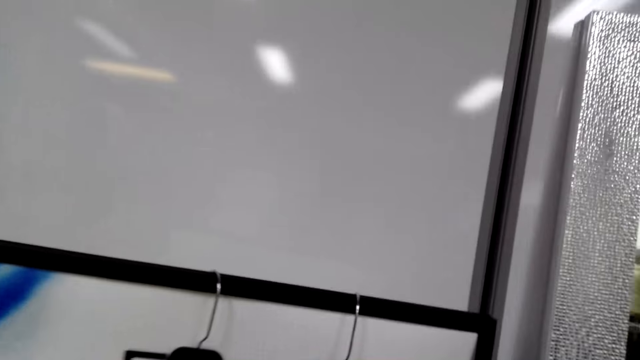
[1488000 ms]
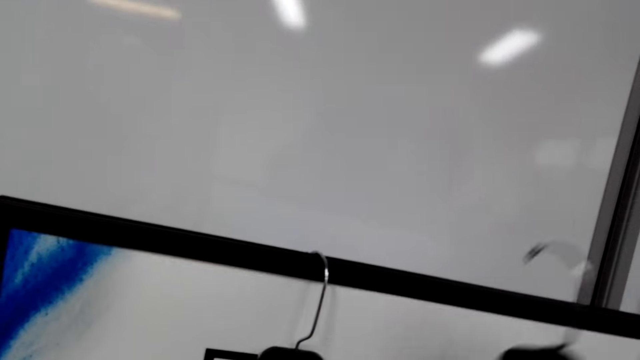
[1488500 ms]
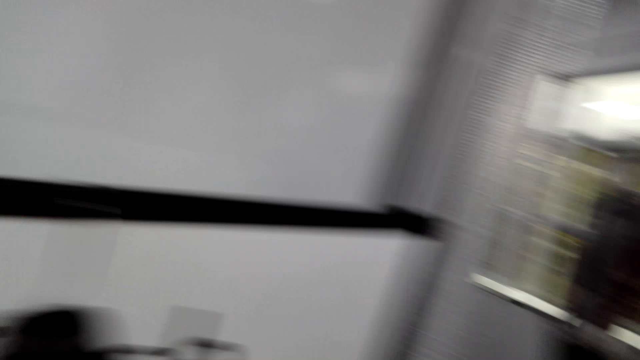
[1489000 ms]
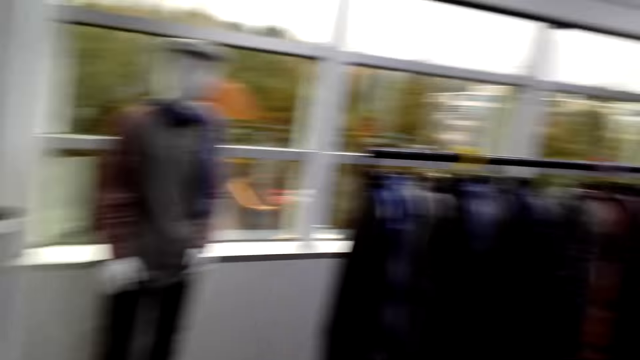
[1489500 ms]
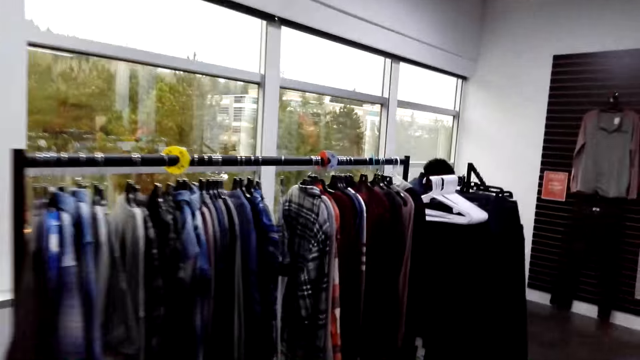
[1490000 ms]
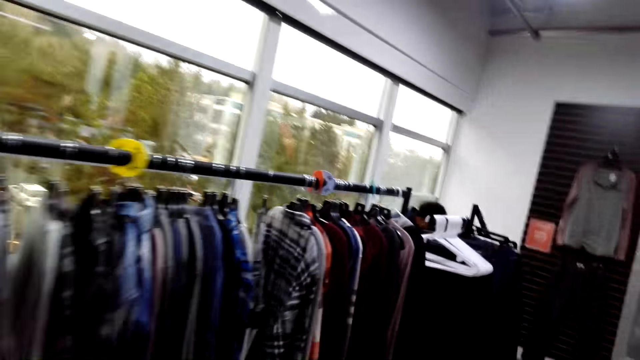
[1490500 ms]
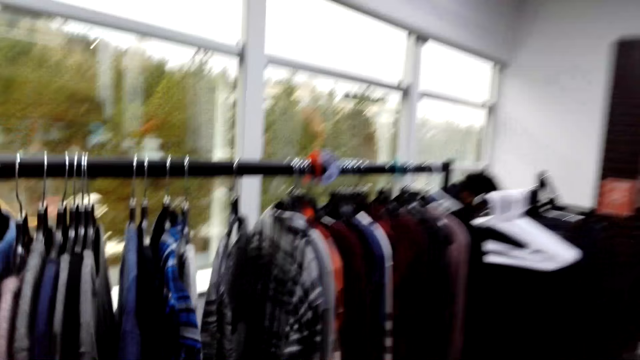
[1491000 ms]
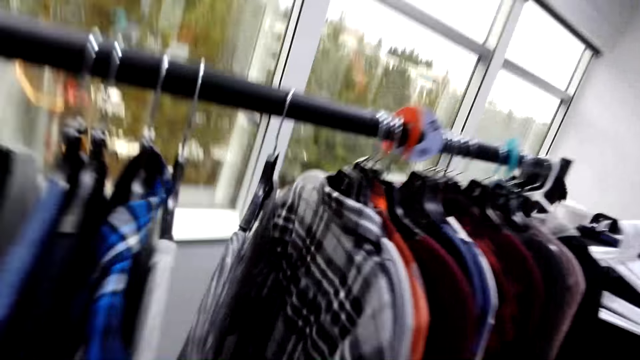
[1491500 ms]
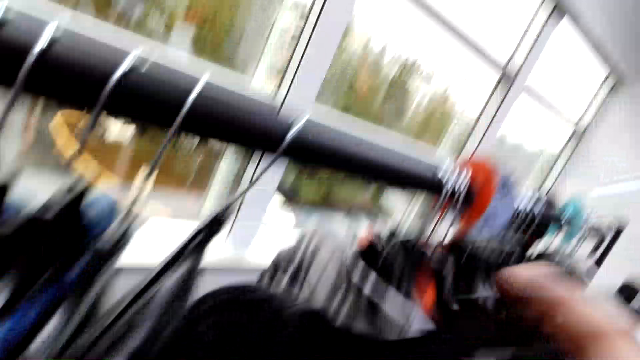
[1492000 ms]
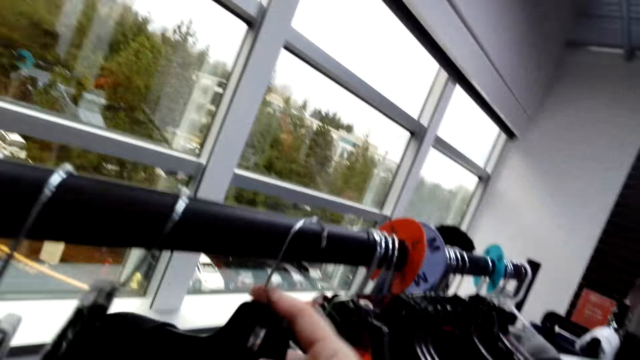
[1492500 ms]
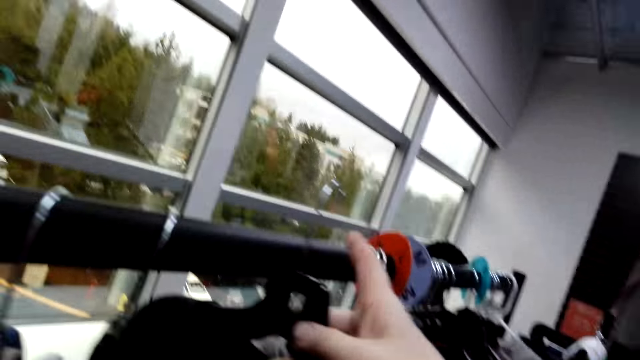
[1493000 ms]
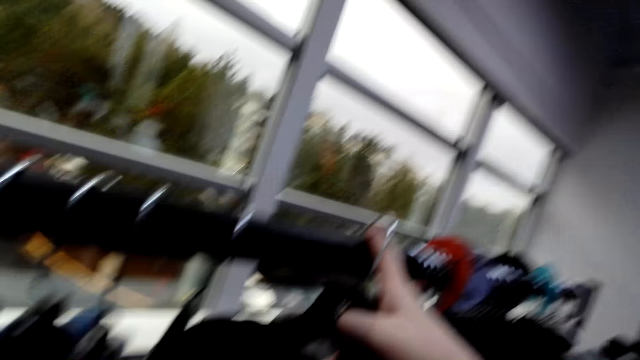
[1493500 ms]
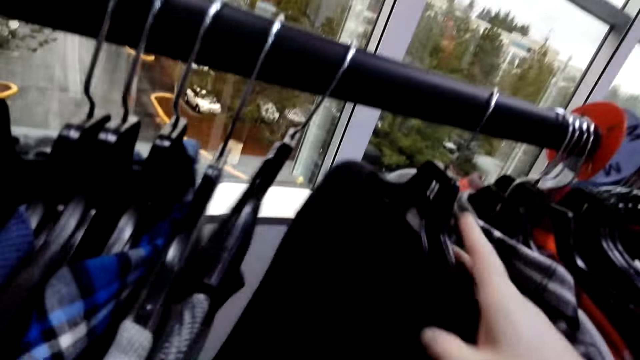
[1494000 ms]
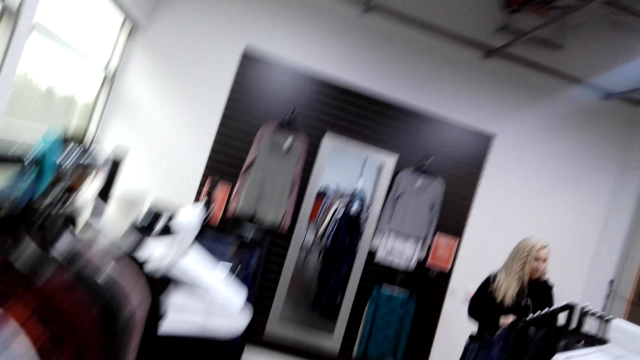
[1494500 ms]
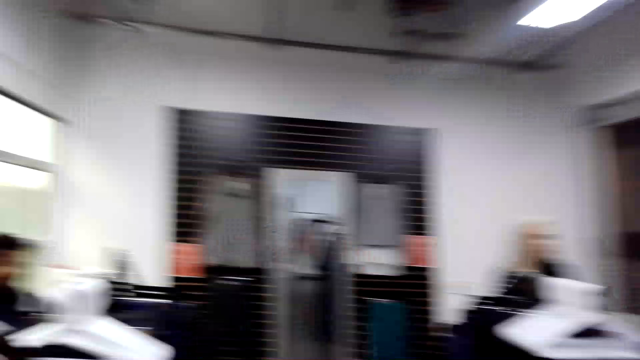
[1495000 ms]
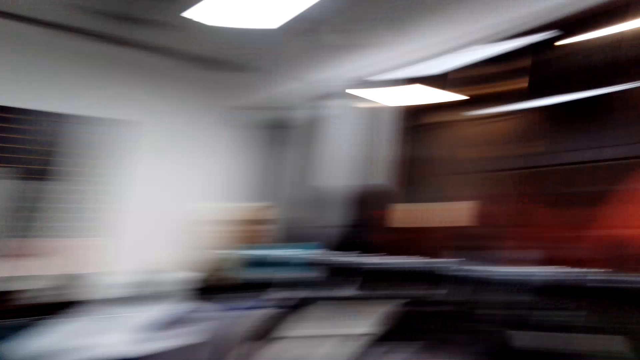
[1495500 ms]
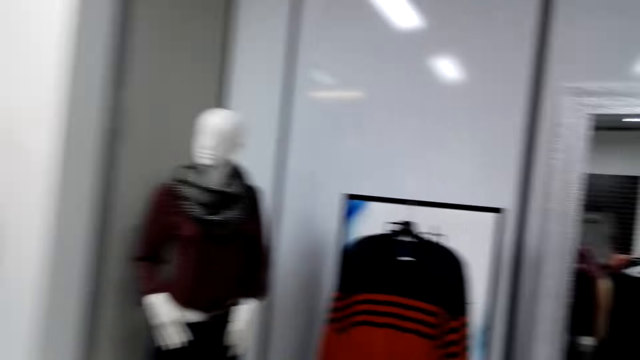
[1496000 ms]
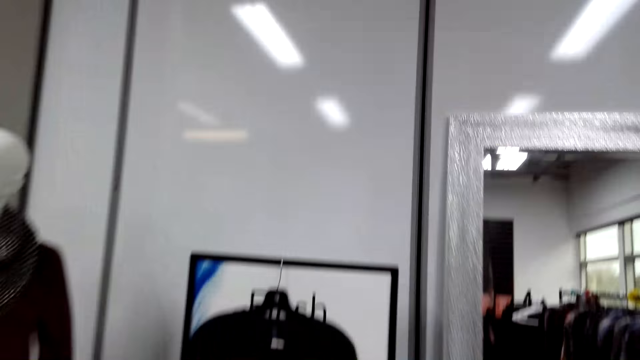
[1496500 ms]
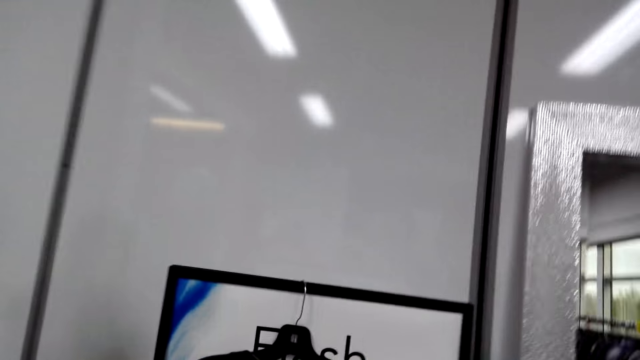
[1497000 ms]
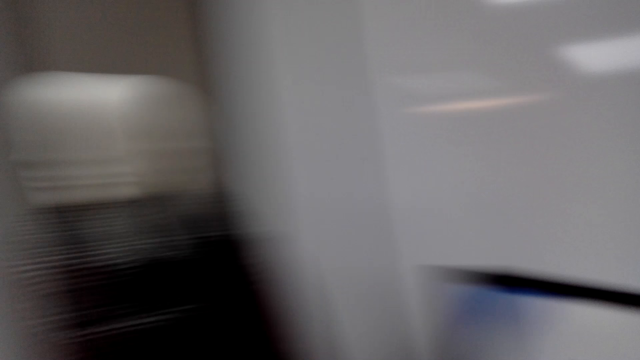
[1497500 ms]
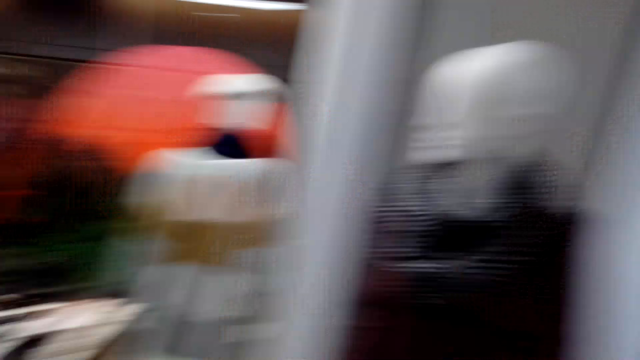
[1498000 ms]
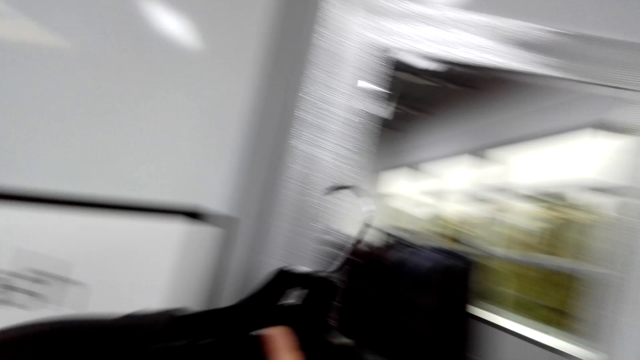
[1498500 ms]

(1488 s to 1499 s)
The camera wearer removes the hanger from the rack. They pick the cloth. They walk towards the rack. They separate the clothes and put the cloth in line. They hang the hanger on the rack. They talk to a woman. They walk towards the mirror. They talk to the woman.

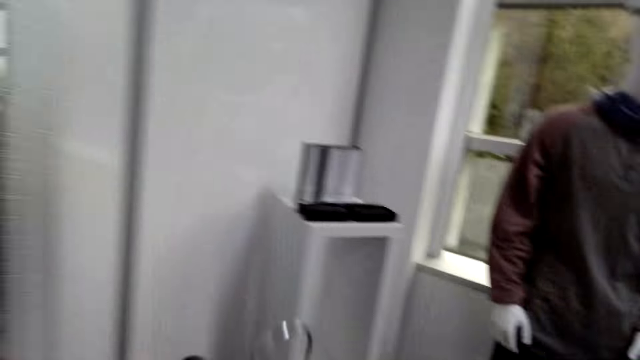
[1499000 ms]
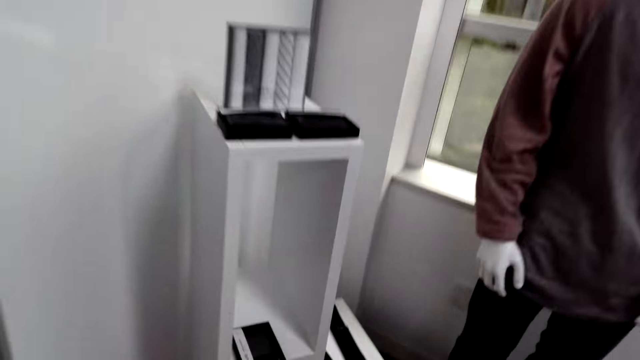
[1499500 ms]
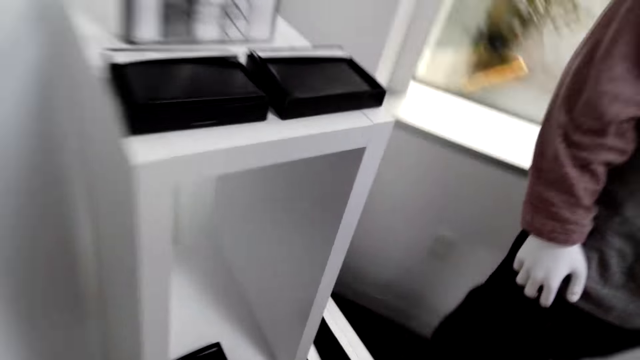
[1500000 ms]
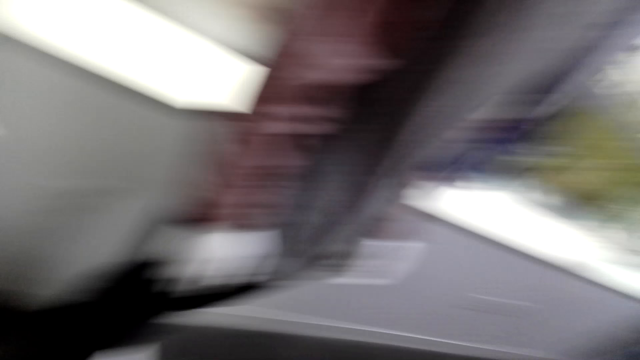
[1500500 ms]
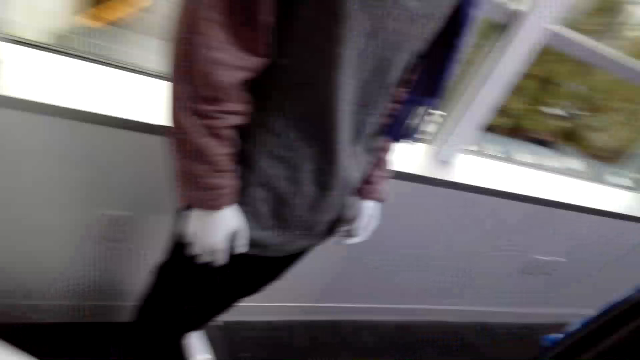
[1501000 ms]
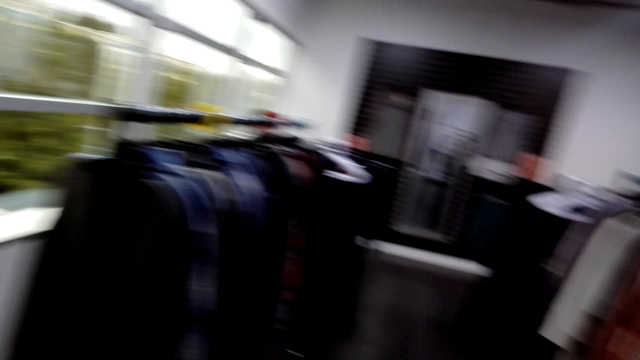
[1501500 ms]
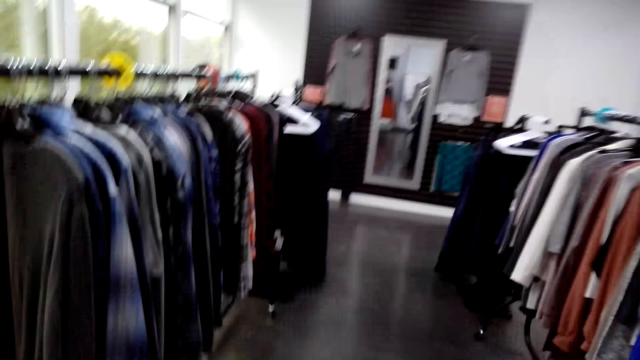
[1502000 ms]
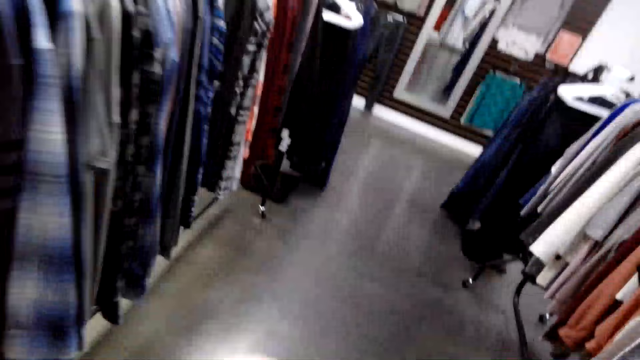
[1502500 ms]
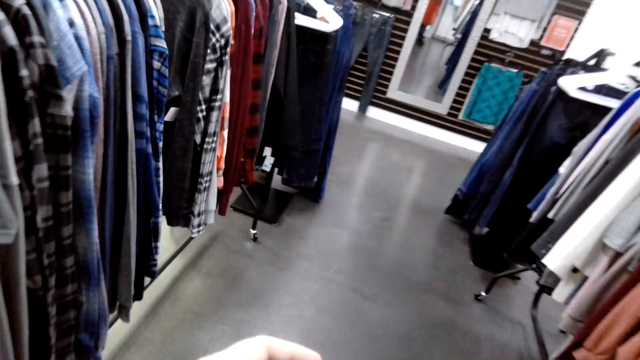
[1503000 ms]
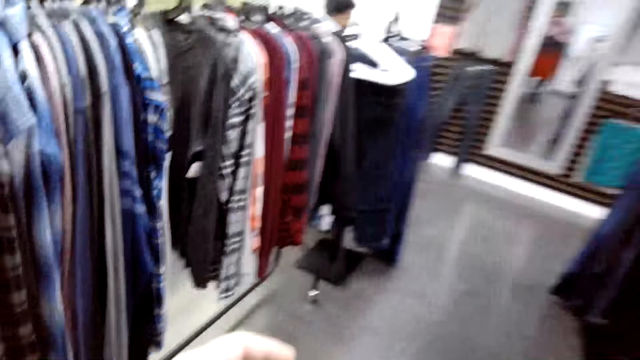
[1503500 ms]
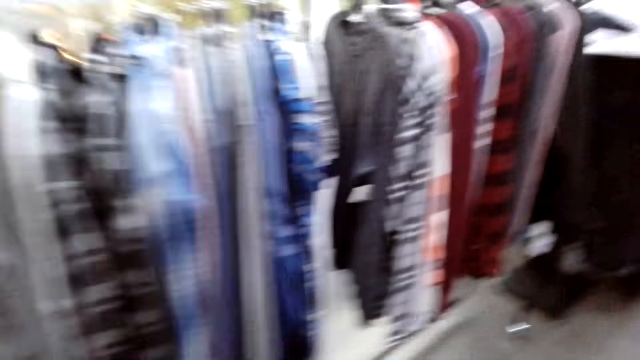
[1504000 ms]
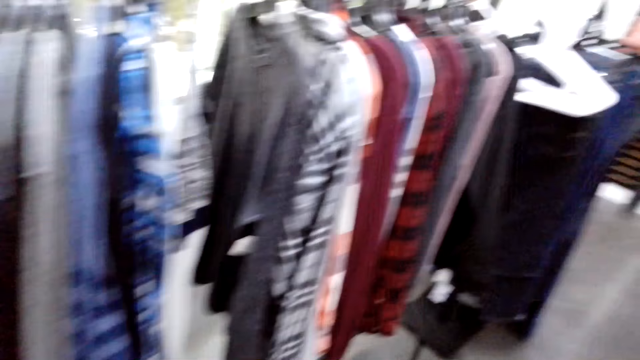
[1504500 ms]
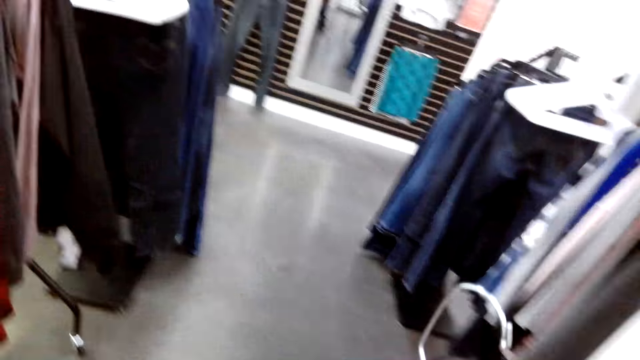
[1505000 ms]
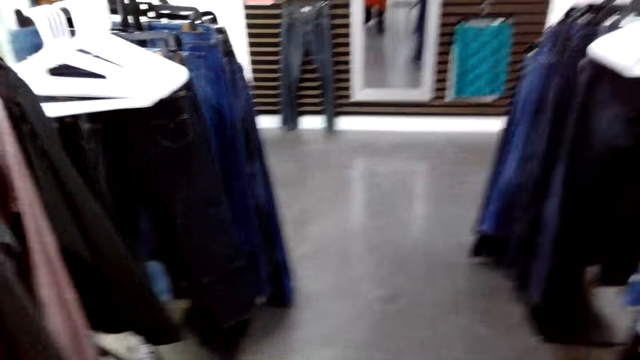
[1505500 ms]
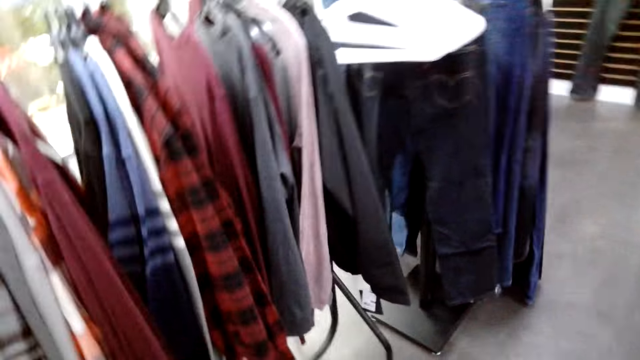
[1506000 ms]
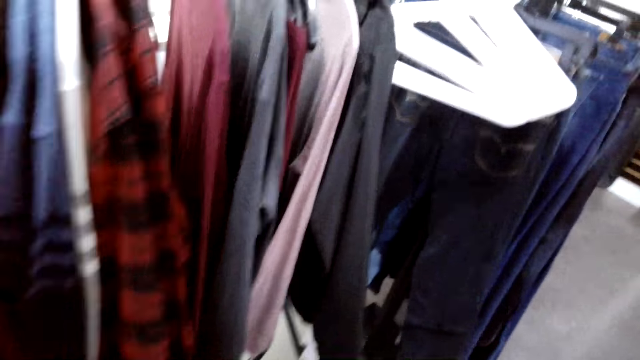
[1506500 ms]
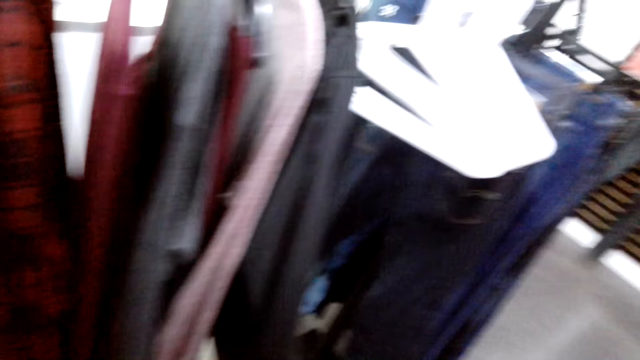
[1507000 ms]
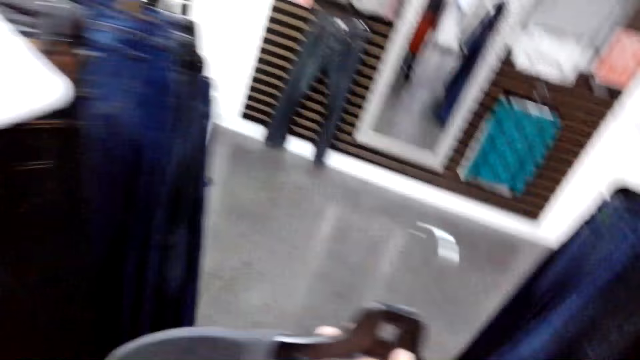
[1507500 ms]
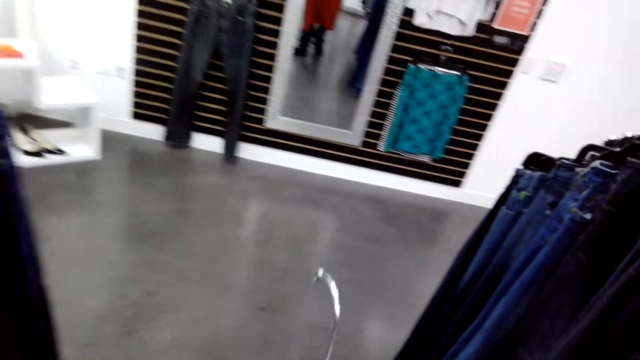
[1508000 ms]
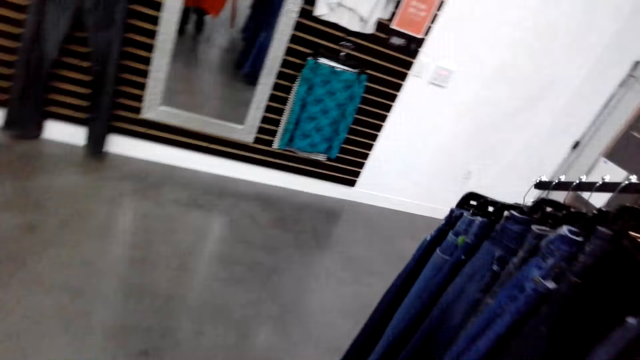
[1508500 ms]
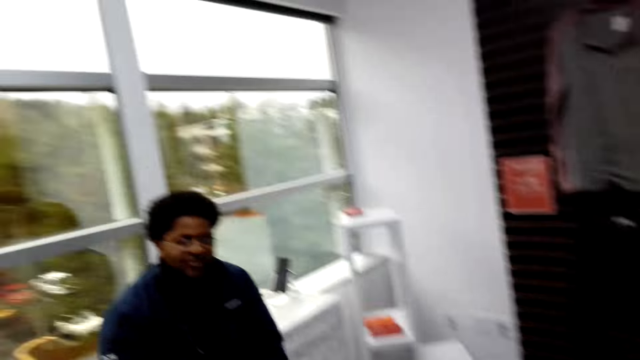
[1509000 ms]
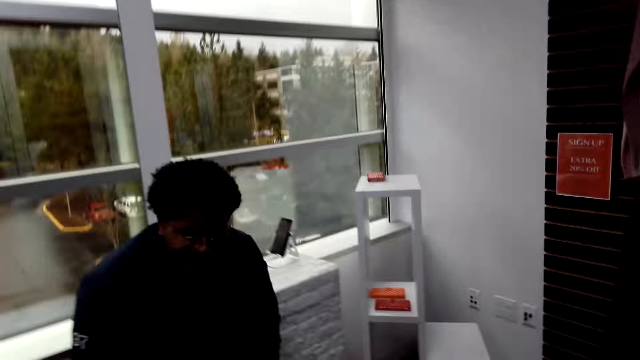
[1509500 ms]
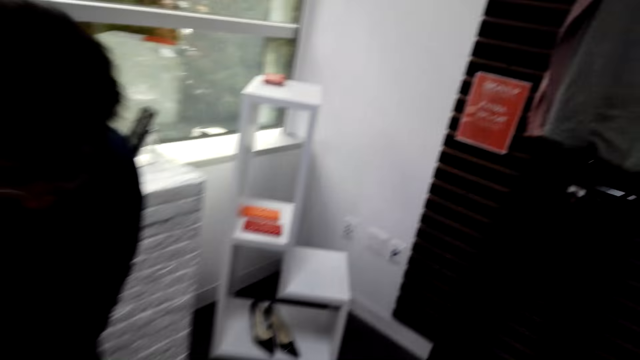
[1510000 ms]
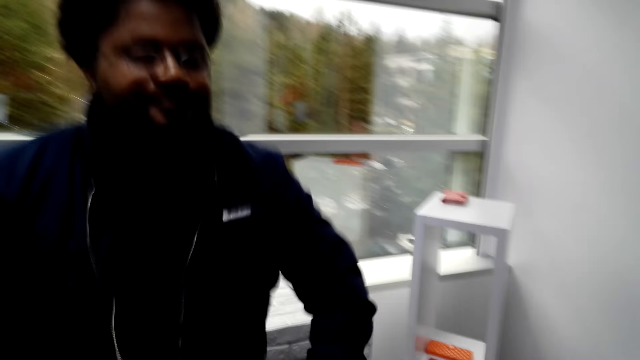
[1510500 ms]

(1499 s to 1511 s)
The camera wearer walks towards the display unit. They pick the cloth. They talk to a man. They move towards the rack. The man dialogues with the camera wearer. The man stands up.
